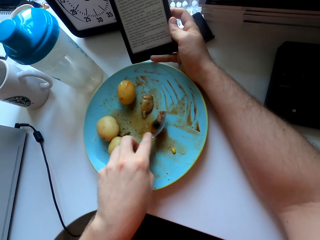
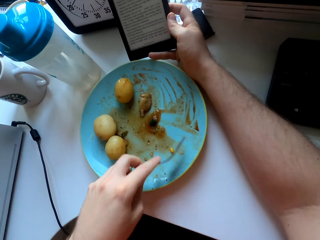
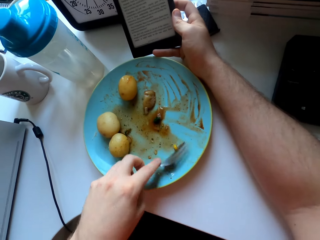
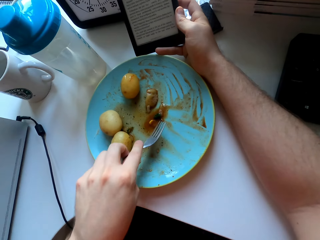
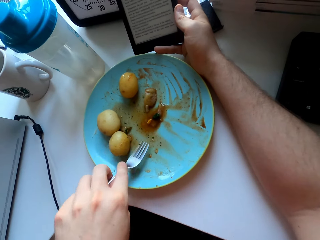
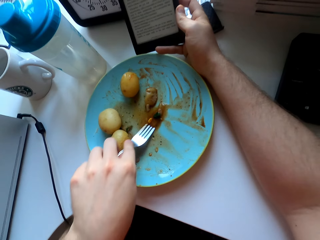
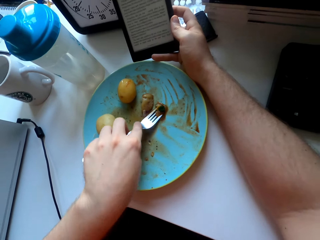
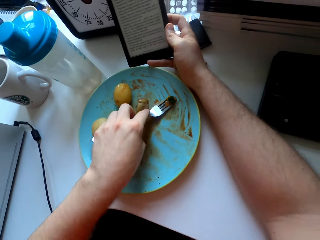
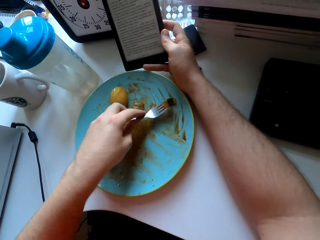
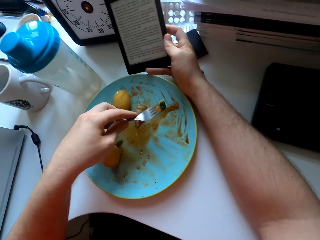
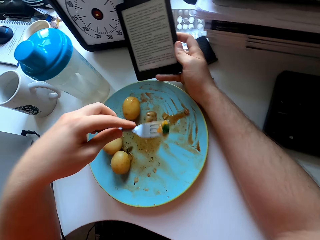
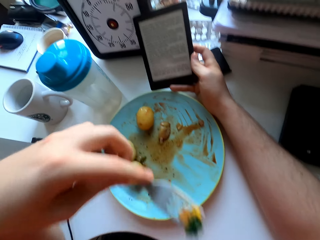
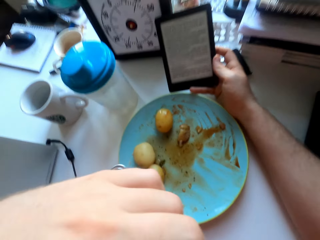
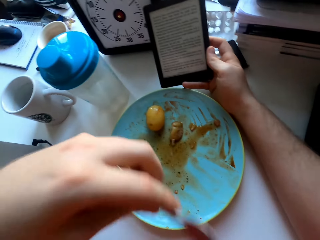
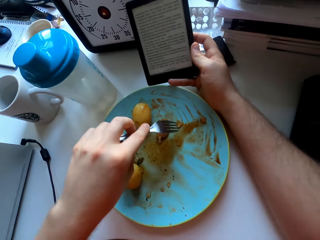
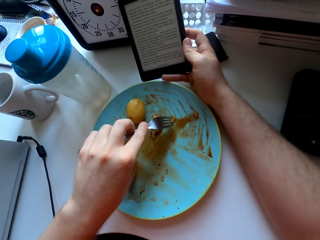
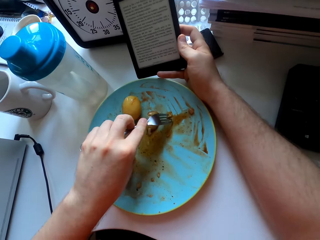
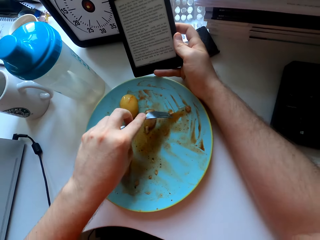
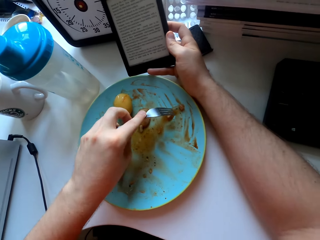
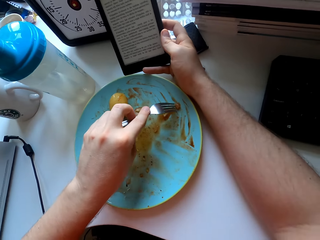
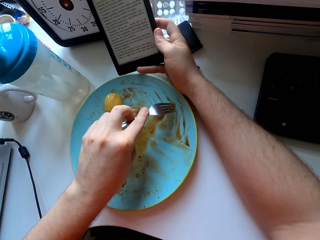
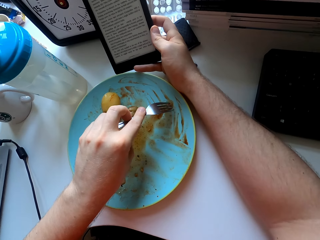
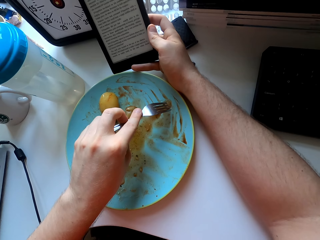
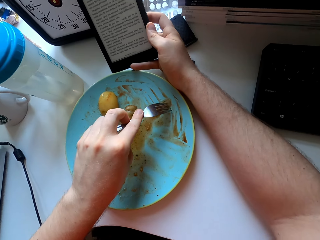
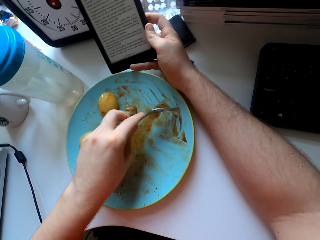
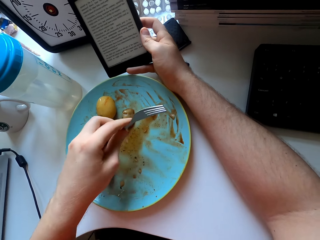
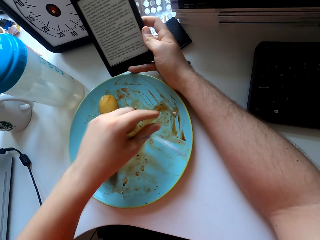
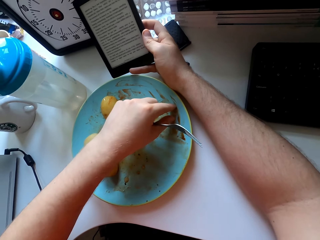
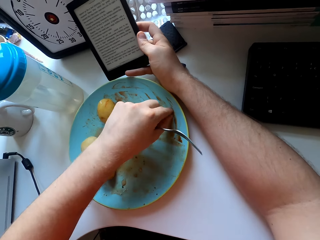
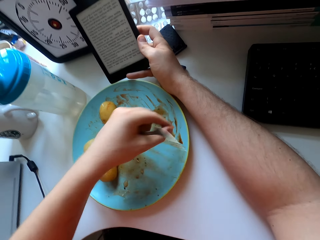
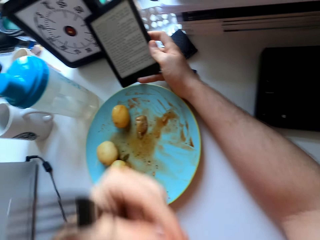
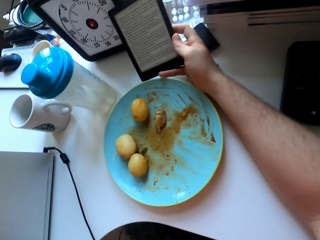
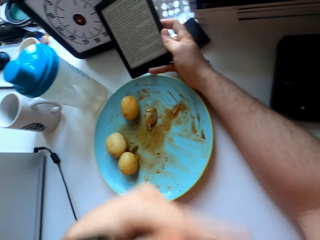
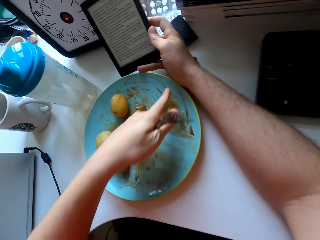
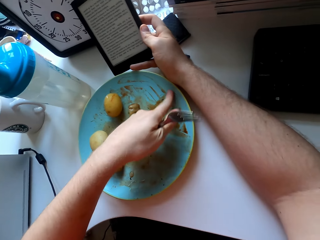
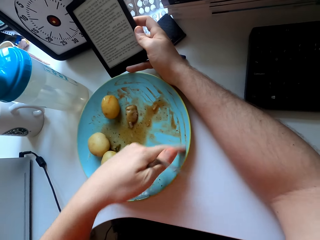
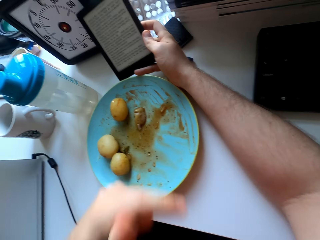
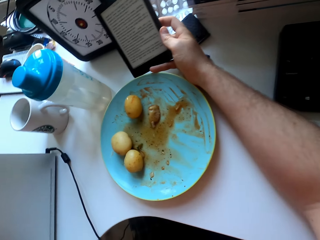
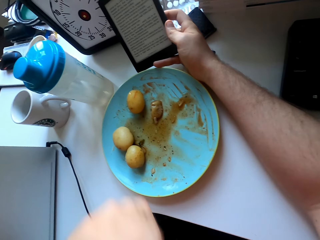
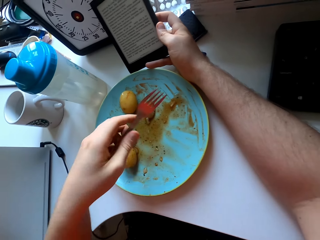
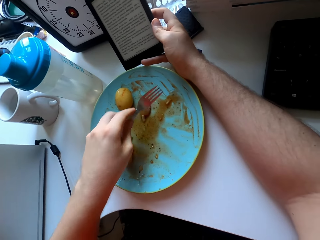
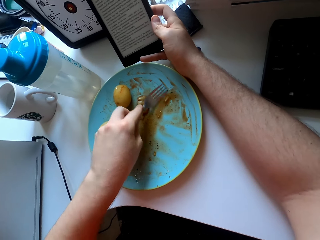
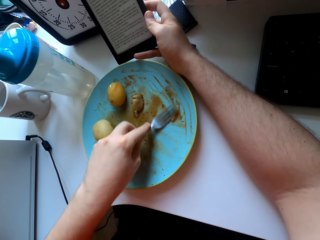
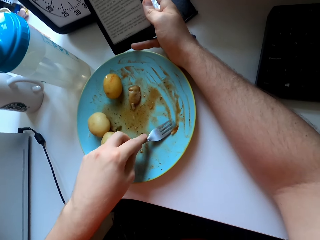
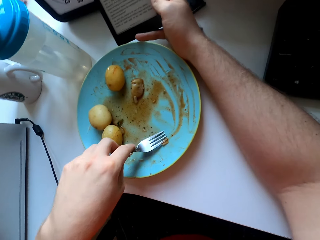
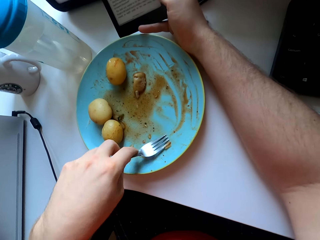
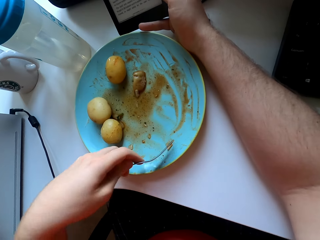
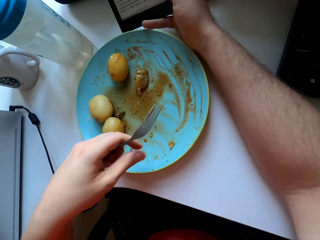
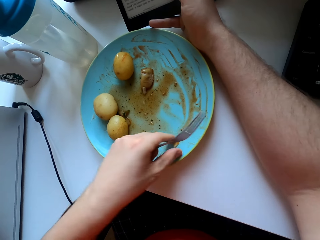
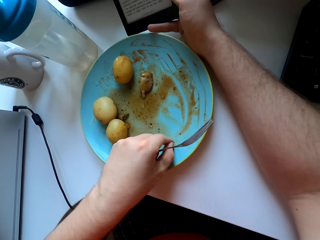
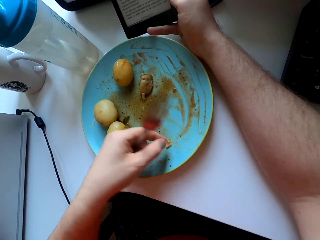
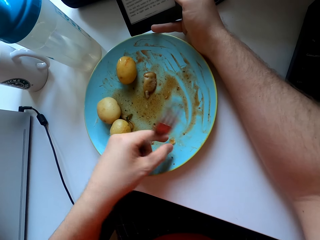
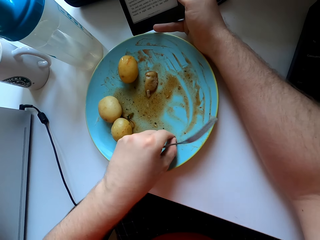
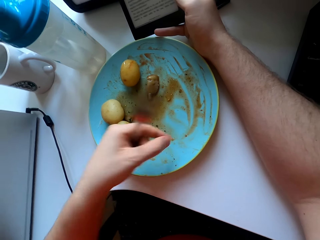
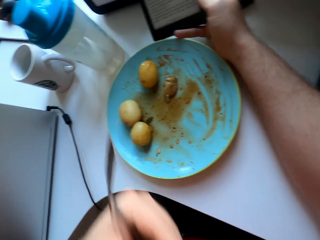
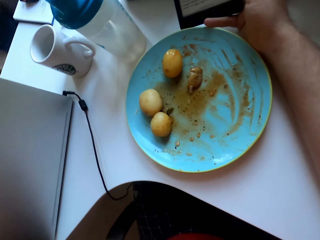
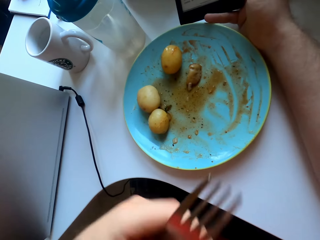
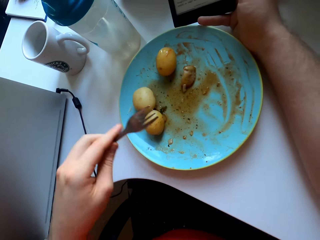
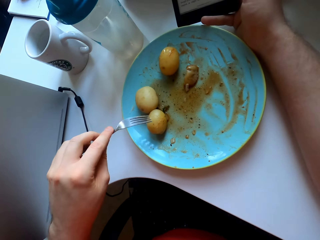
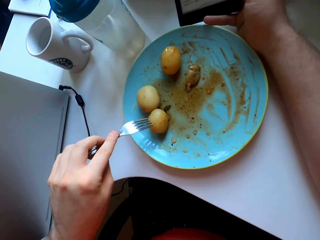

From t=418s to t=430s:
The camera wearer eats vegetables. They pick sauce with a finger. They pick up a vegetable with the left hand.

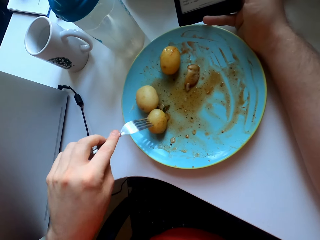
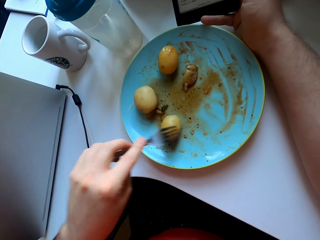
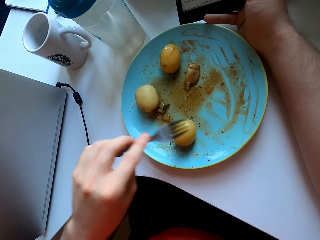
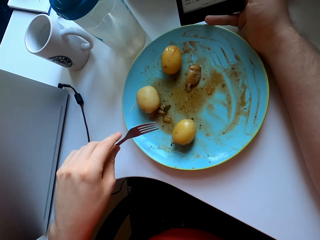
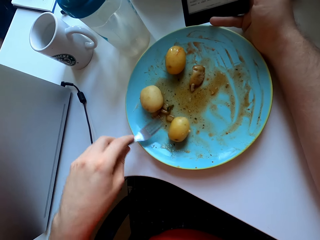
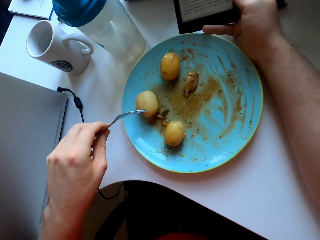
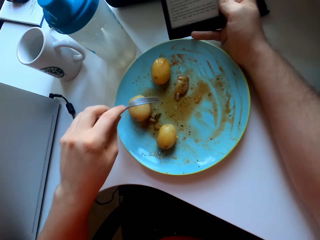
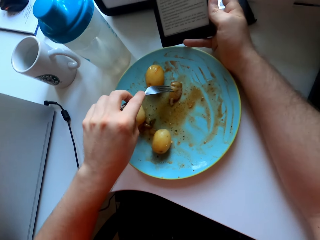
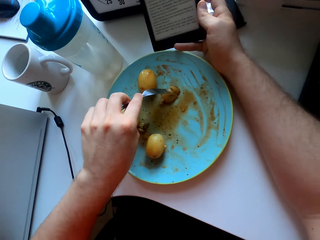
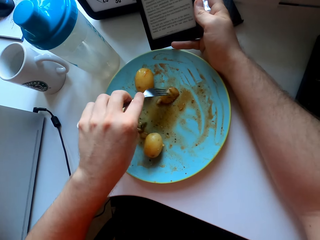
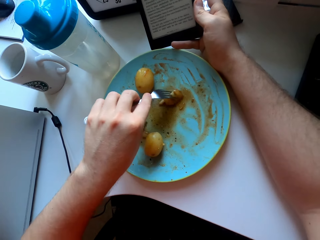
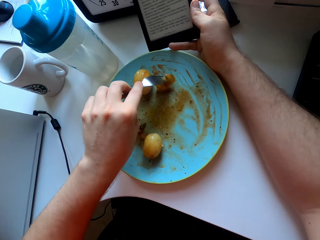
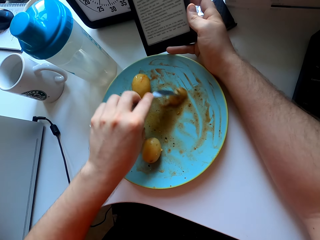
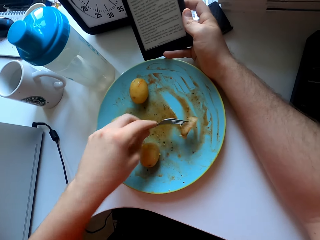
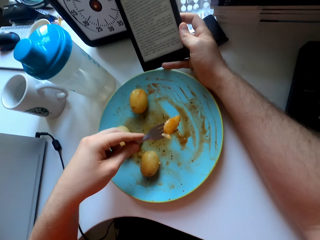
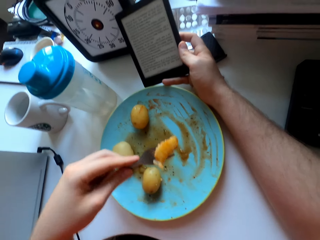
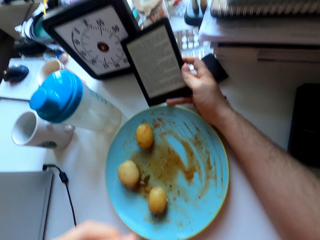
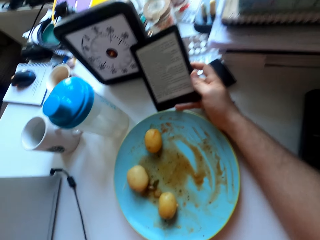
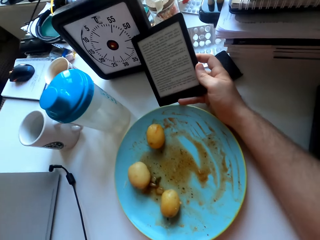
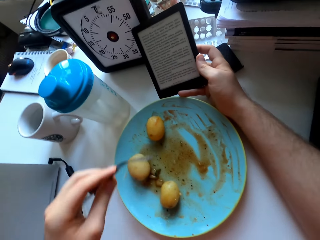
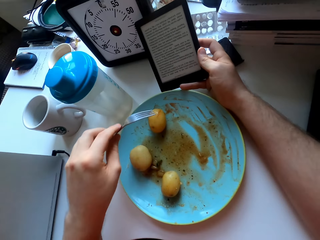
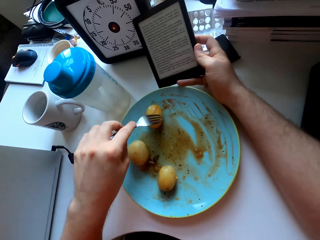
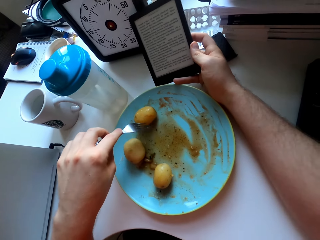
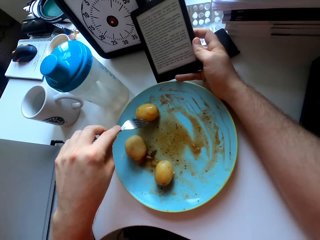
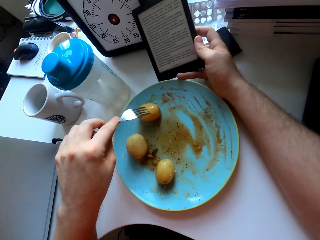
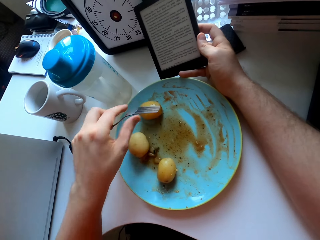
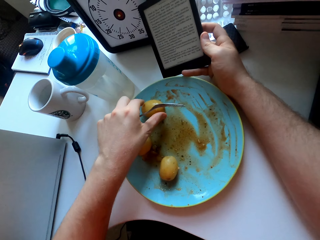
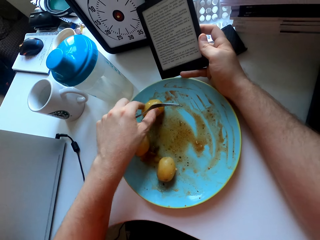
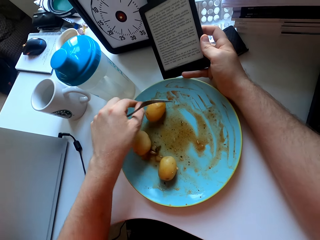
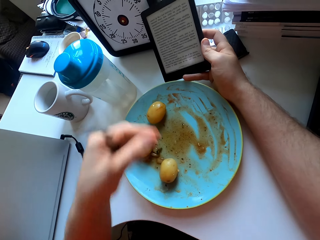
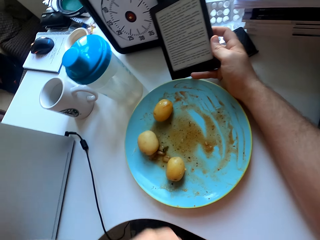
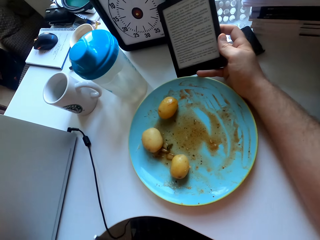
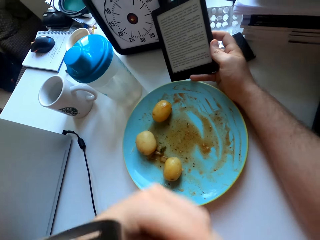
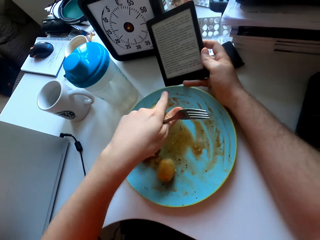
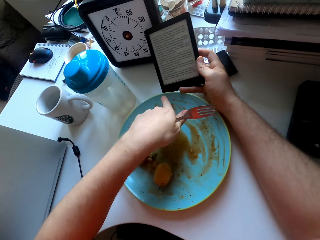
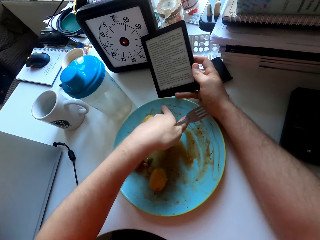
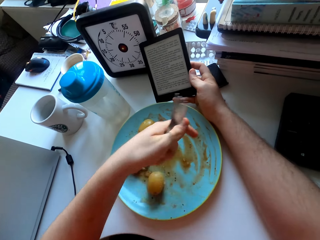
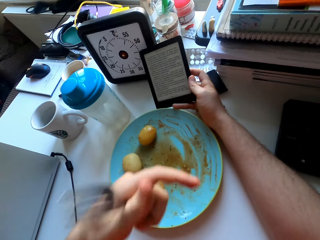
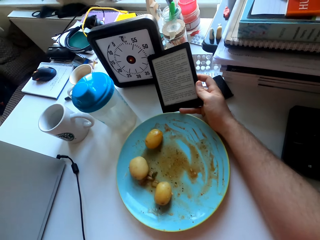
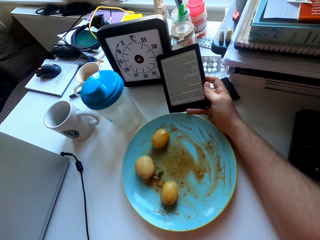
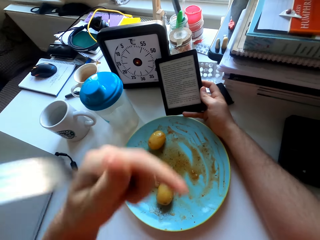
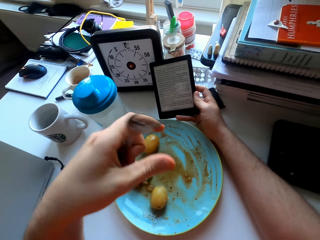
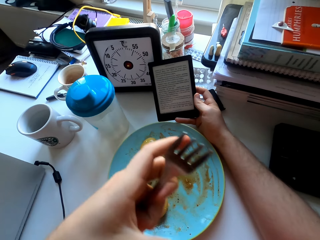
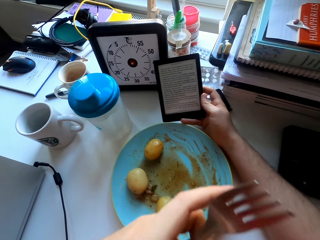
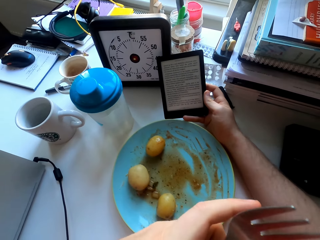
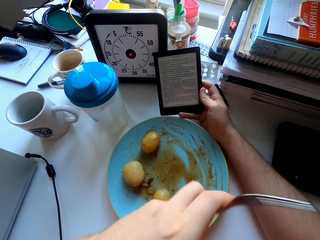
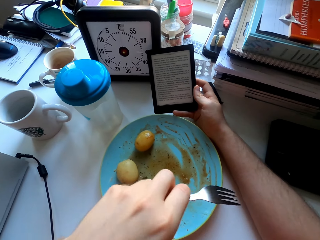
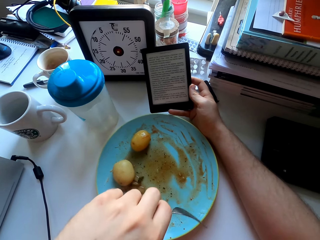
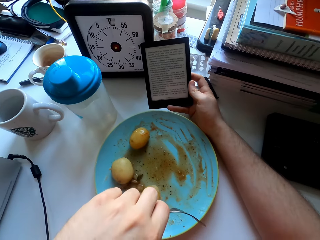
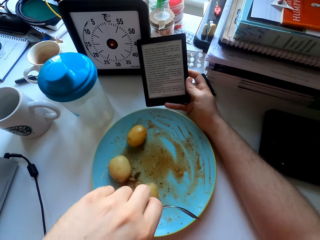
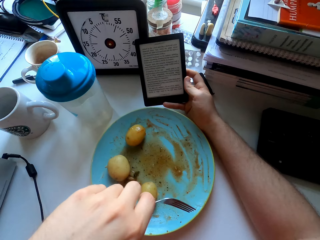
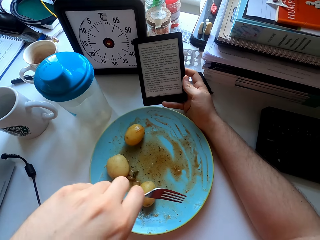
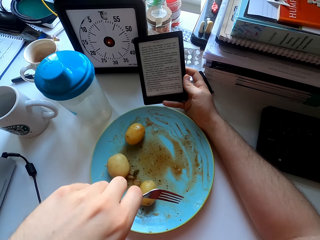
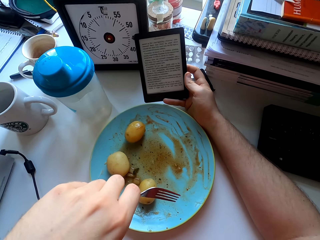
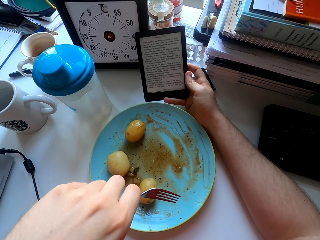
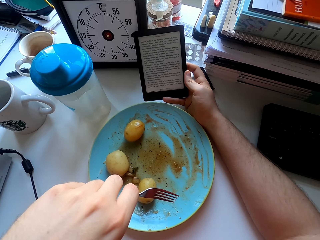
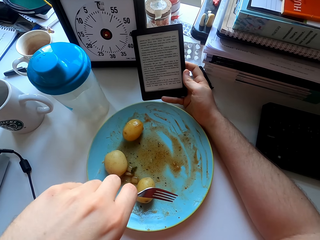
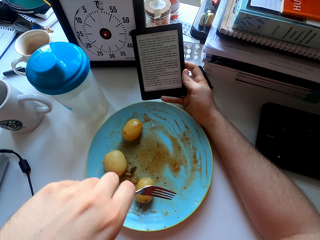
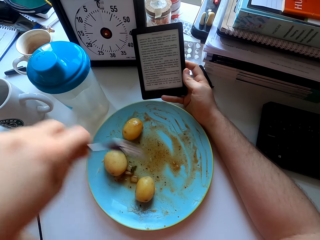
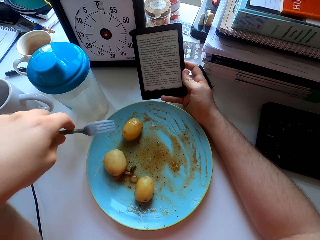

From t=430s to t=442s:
The camera wearer moves a potato on the plate. They rub the potato on the plate. They eat the potato. They move the potato on the plate. They touch the potato. They pick sauce with a finger.
